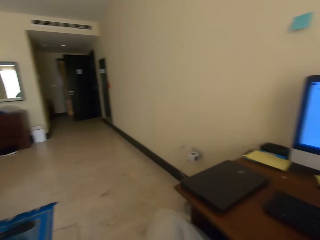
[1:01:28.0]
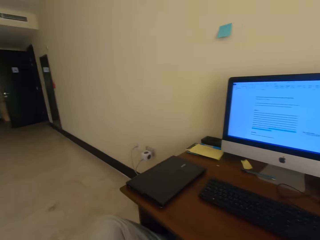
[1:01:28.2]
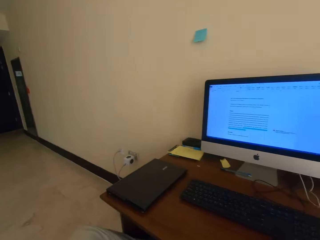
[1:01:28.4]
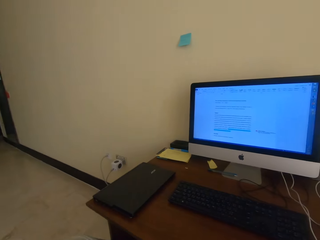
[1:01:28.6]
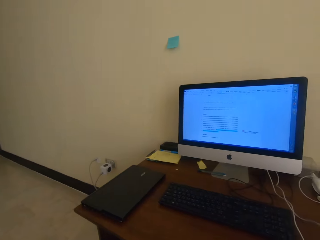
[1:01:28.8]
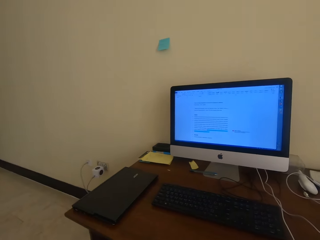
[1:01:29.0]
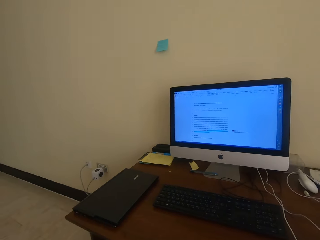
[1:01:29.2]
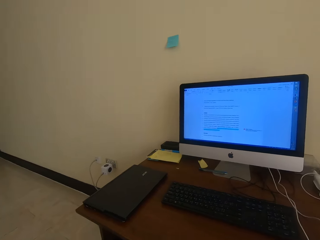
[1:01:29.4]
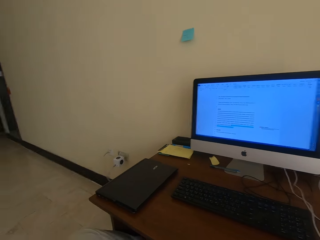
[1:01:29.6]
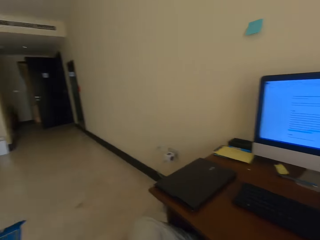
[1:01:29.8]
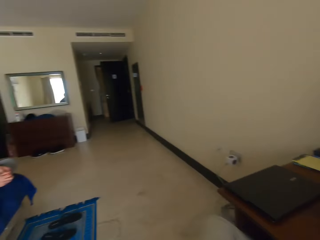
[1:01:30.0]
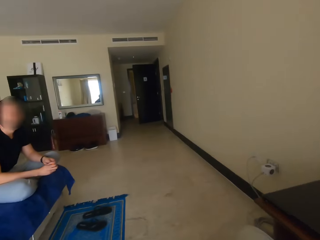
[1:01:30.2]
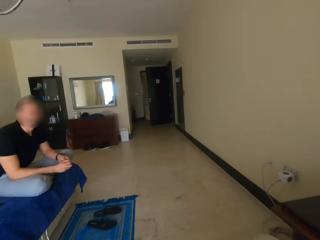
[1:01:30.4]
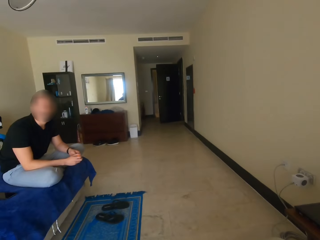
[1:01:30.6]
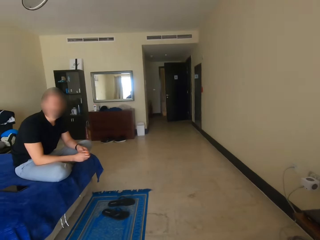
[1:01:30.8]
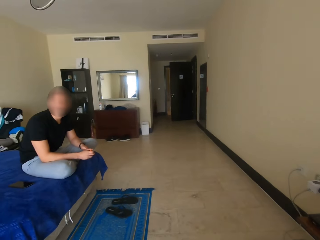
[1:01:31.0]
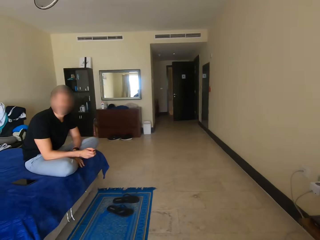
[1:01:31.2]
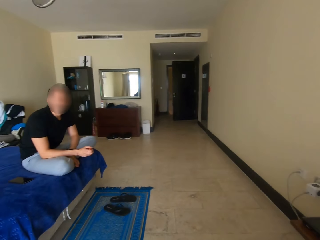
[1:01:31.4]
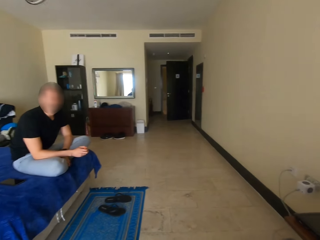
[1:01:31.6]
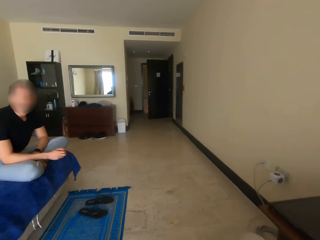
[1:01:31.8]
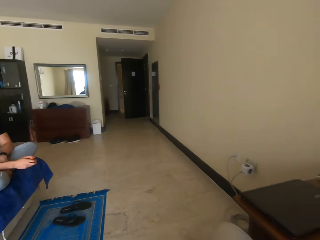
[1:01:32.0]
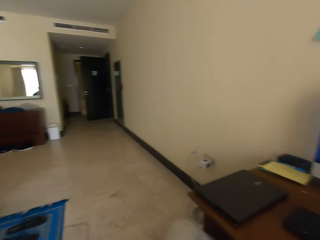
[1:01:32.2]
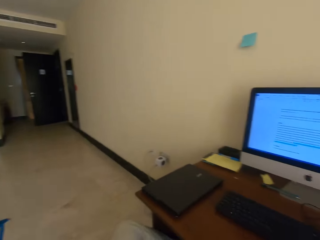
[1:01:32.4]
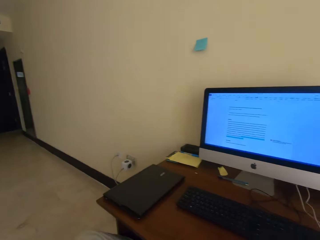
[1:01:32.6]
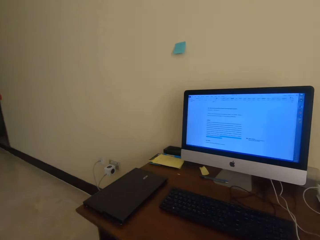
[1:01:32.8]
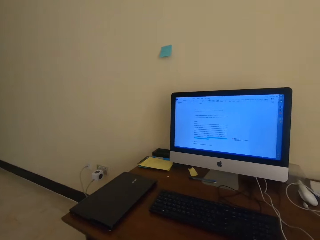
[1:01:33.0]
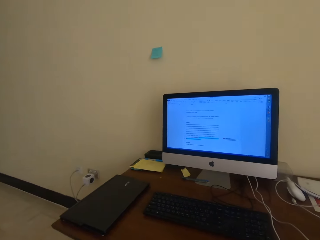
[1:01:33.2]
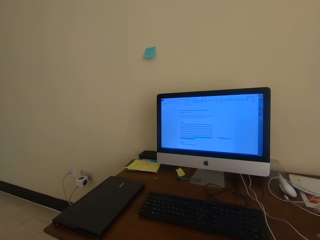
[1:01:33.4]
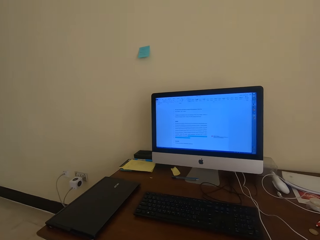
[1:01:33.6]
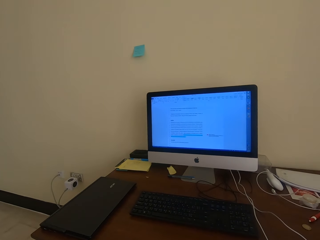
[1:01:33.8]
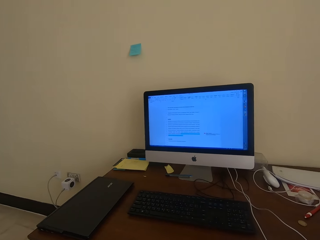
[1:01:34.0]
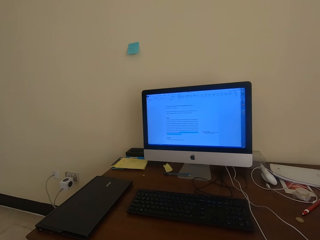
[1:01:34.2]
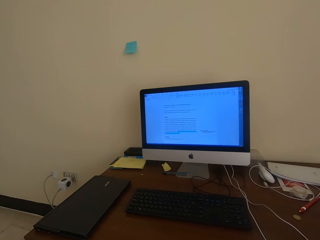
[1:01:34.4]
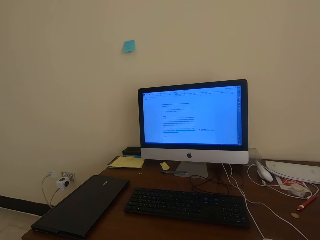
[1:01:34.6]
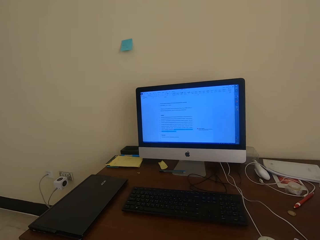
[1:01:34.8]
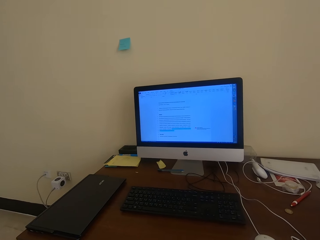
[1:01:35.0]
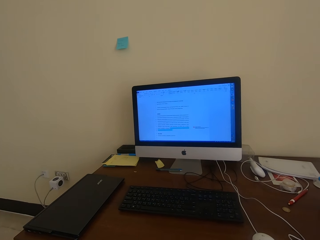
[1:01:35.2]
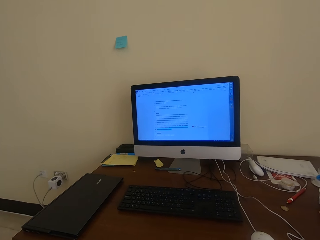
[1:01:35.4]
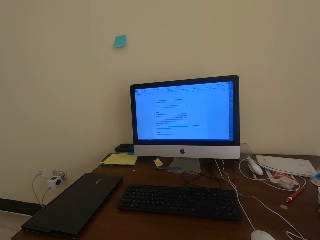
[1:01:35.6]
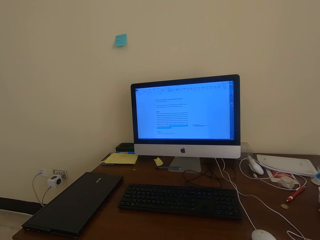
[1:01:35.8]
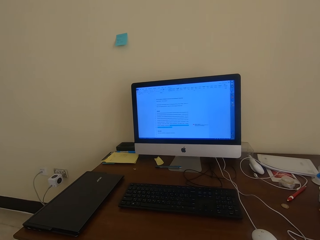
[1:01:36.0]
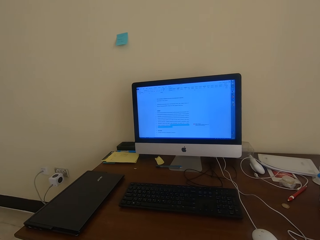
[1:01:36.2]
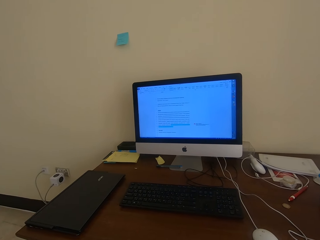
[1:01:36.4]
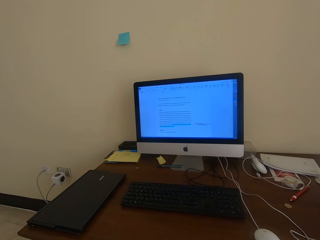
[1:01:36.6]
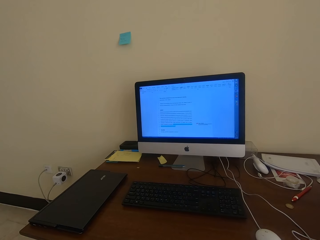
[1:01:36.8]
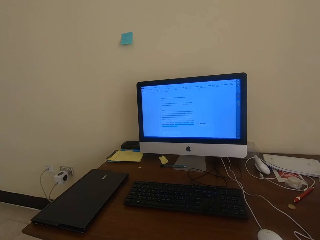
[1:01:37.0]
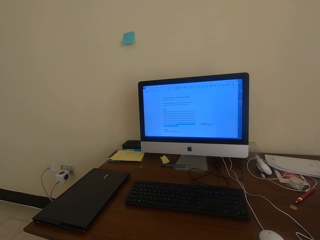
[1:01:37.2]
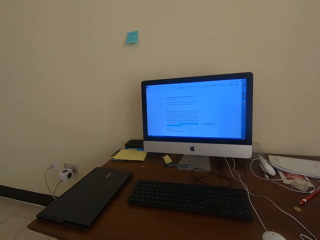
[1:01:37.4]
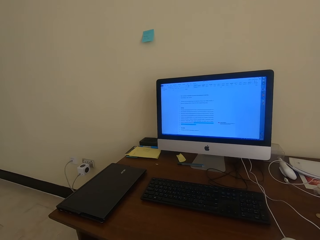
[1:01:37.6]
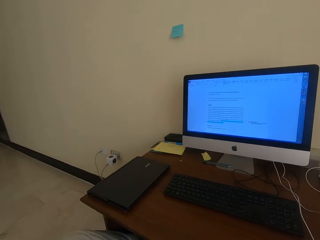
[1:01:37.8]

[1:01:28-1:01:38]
The camera wearer checks the desktop. They interact with a man. They check the desktop. They scroll on the desktop with the mouse.

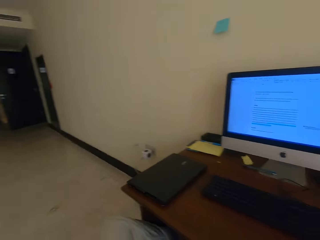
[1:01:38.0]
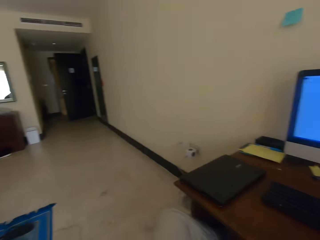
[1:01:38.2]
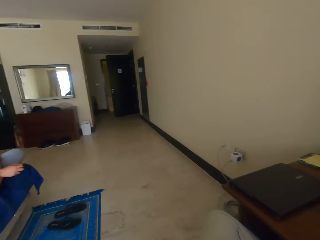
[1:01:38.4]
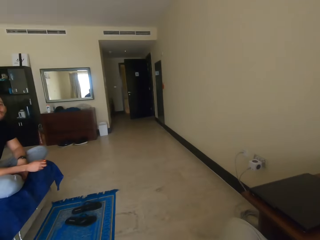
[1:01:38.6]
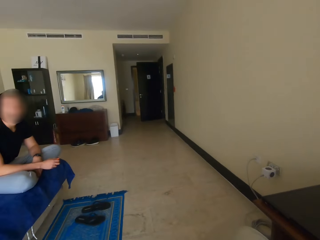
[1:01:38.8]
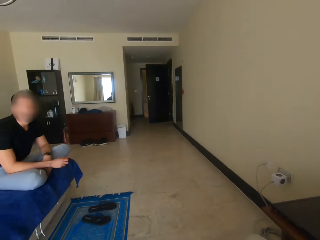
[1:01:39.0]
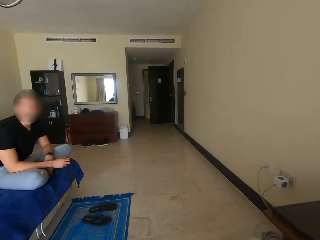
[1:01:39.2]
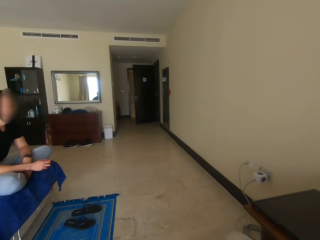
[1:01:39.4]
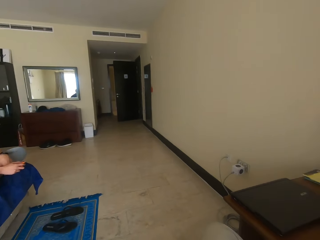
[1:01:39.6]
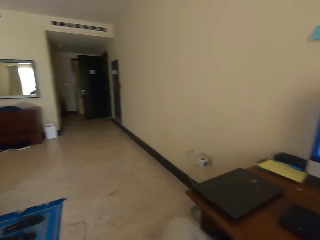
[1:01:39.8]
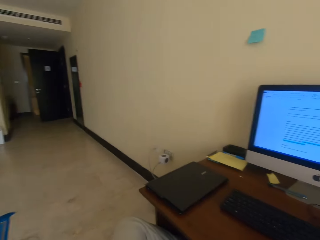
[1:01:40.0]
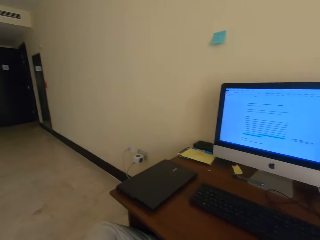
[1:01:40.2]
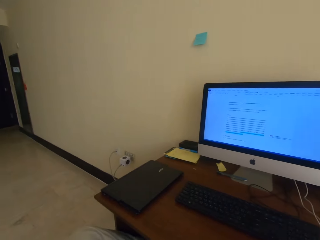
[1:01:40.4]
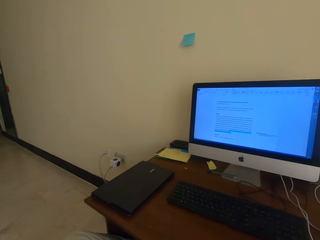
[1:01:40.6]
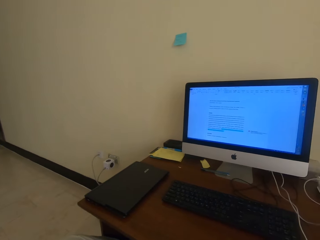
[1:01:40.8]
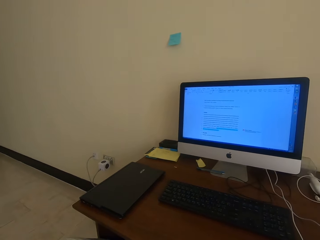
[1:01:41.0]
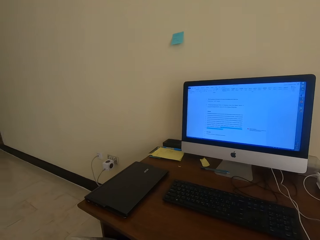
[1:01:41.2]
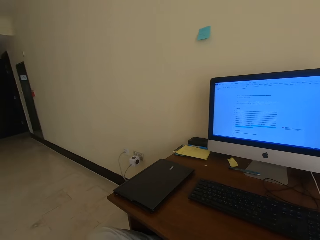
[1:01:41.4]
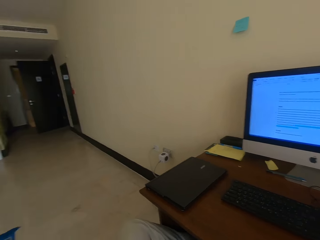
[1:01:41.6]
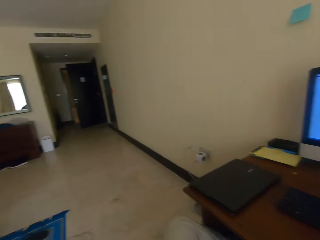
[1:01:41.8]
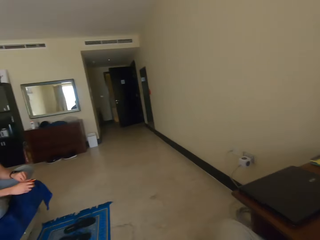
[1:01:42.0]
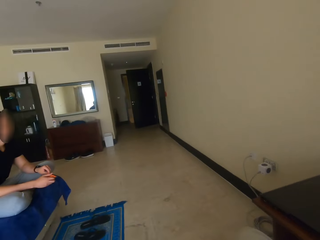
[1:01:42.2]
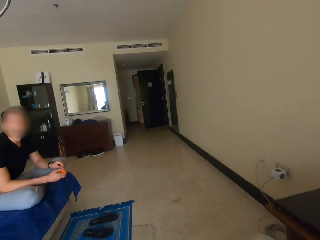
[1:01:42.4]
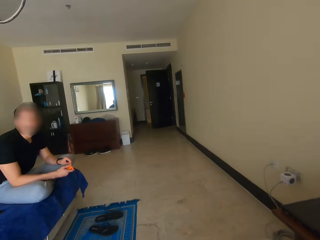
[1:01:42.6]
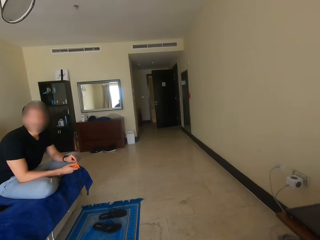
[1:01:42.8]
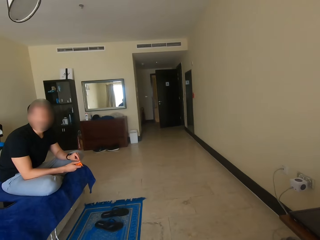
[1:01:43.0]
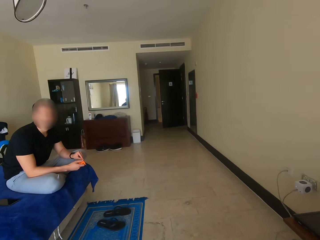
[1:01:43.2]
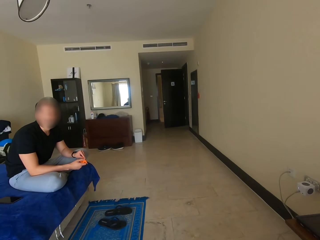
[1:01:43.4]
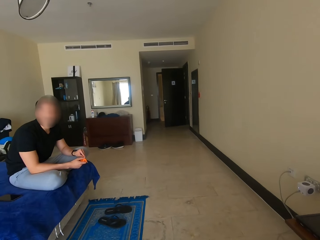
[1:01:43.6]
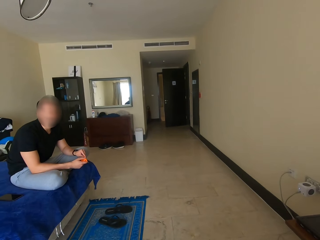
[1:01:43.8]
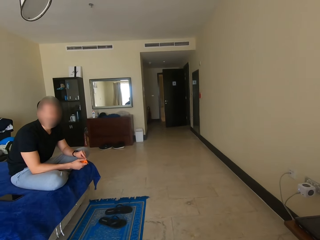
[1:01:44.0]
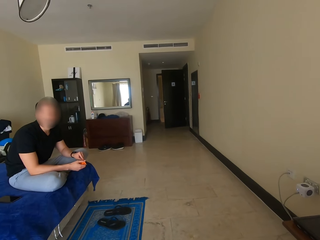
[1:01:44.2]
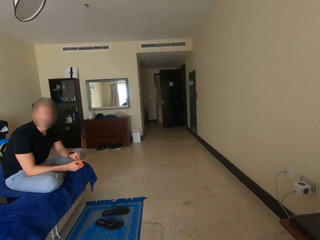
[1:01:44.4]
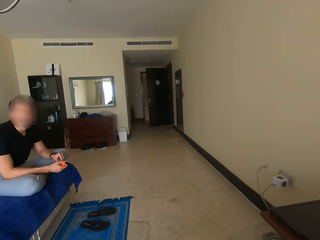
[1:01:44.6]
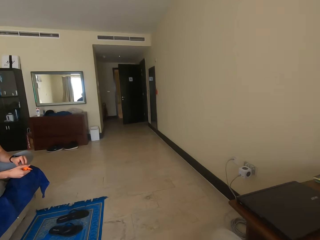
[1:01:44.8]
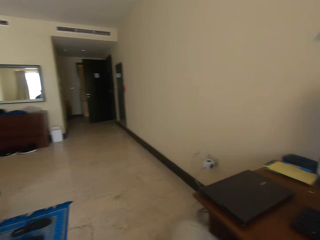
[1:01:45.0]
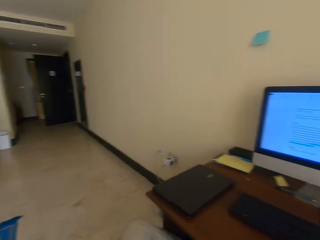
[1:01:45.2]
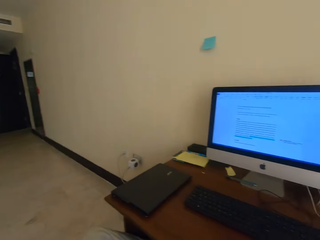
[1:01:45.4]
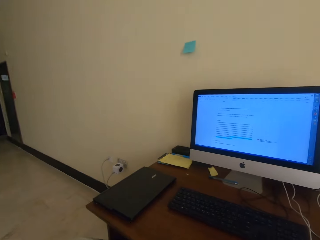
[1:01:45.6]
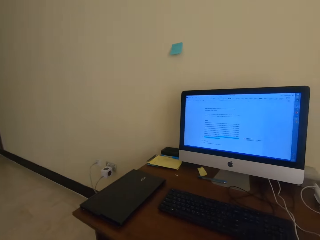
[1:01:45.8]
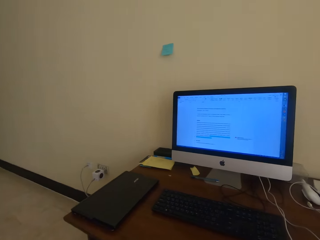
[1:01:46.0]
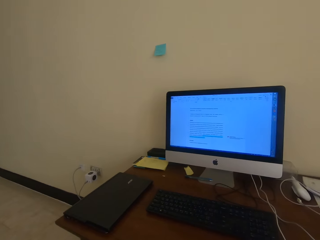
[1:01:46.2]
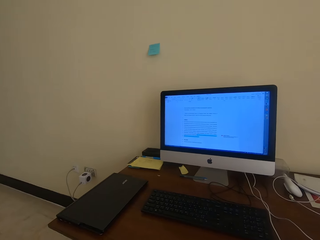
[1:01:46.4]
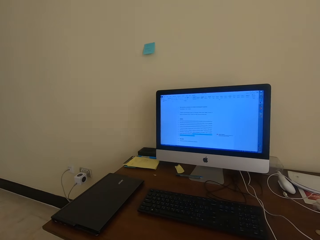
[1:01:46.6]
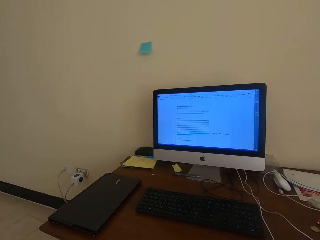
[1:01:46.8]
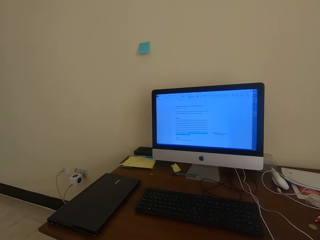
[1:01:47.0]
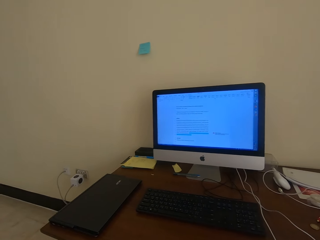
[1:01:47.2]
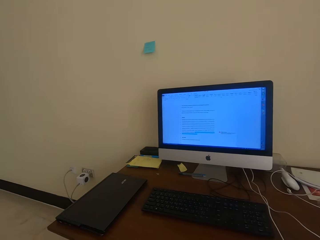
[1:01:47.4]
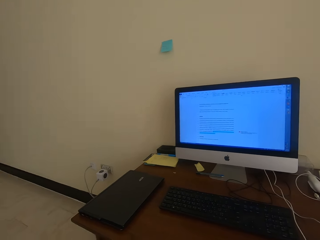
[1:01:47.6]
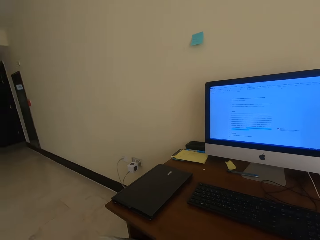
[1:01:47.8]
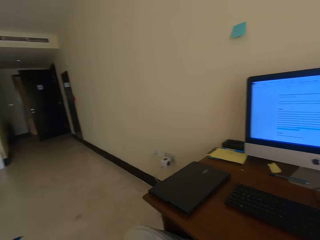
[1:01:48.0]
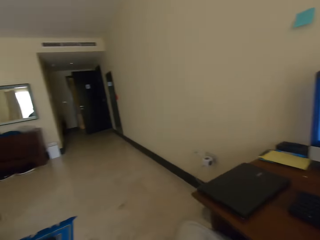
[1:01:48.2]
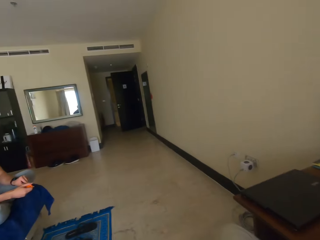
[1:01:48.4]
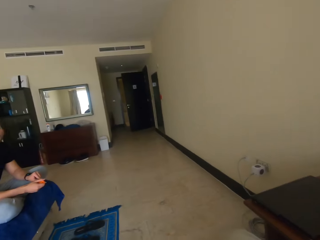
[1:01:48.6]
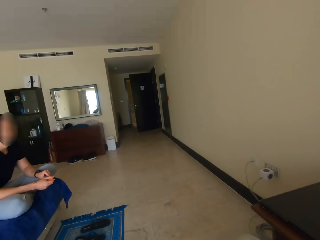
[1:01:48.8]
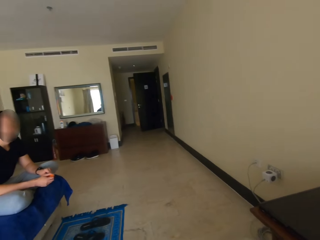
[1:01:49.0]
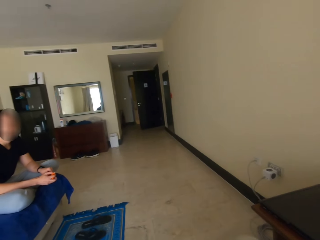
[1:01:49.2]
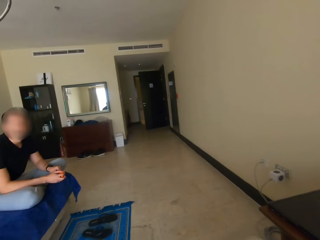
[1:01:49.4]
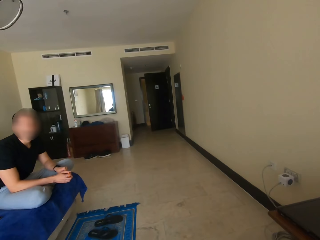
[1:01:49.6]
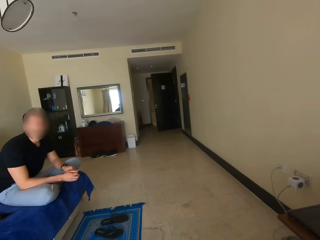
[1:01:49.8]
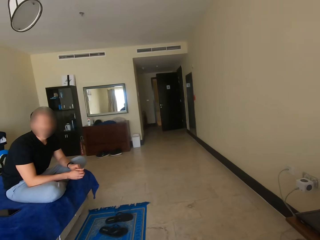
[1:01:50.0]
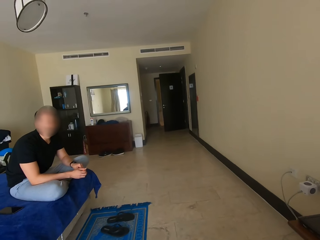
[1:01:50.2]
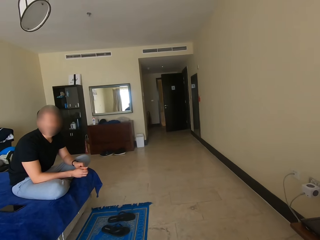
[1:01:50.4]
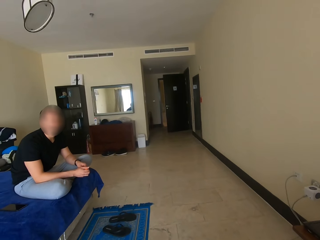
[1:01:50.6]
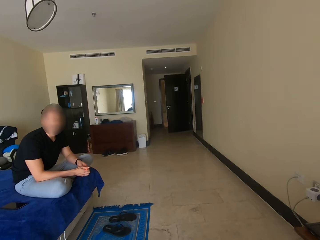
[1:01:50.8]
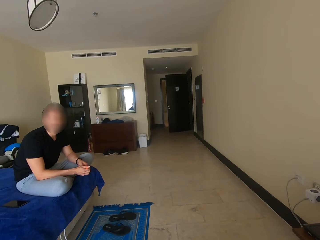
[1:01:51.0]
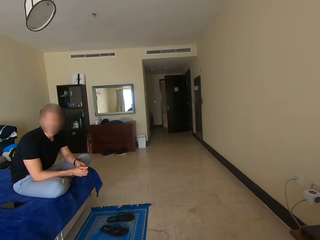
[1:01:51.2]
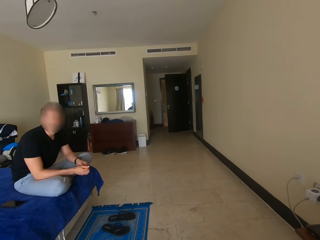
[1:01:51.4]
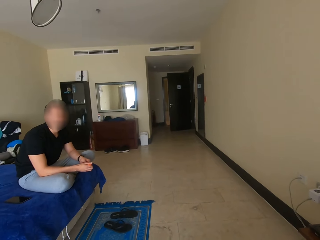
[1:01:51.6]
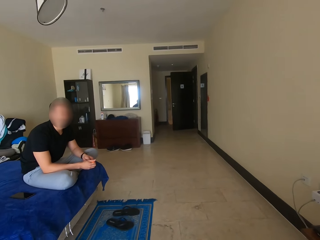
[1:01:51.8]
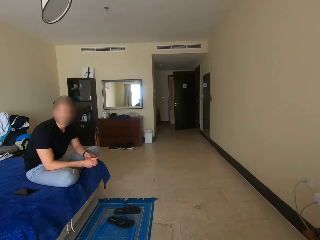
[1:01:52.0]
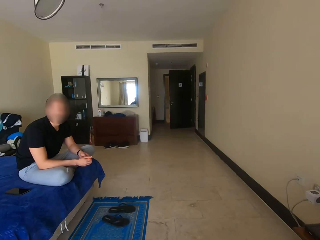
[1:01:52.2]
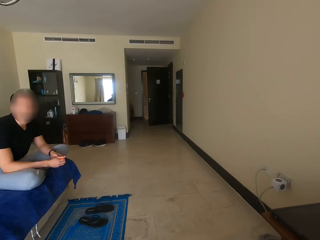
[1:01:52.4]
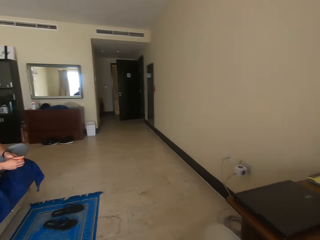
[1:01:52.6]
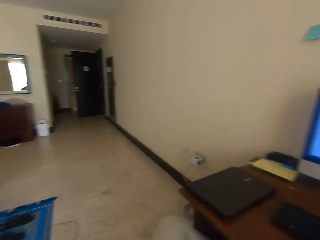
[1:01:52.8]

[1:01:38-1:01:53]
The camera wearer interacts with a man. They check the desktop. They talk to the man. They check the desktop. They scroll on the desktop with the mouse. They talk to the man.
